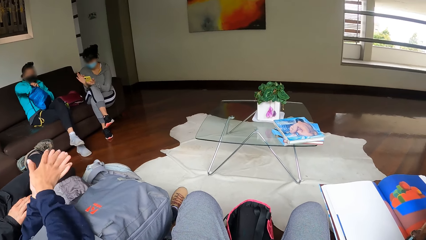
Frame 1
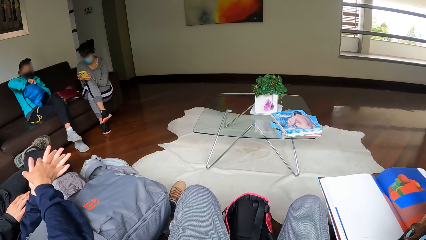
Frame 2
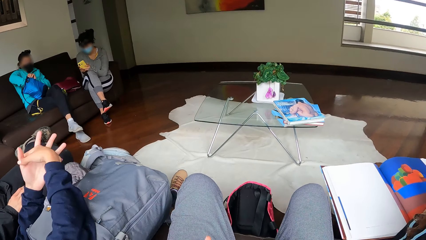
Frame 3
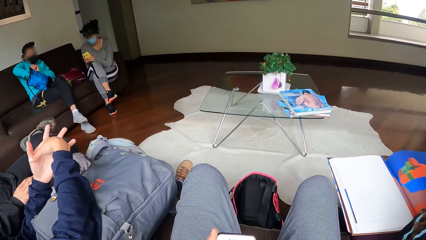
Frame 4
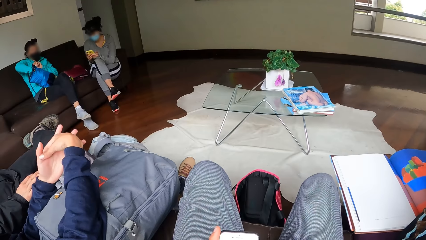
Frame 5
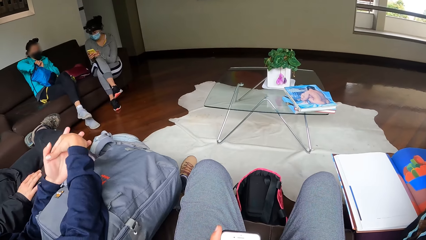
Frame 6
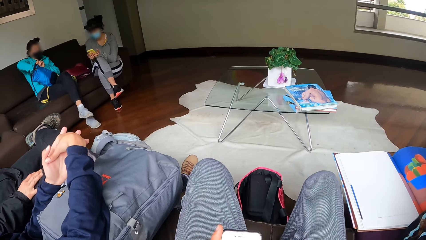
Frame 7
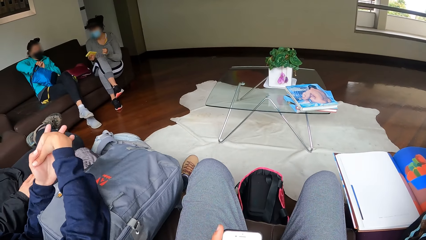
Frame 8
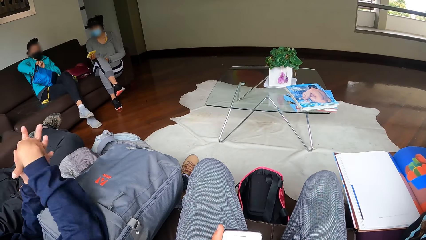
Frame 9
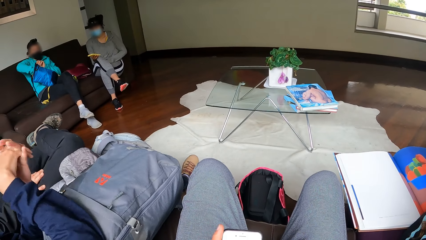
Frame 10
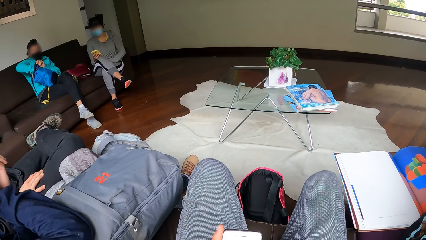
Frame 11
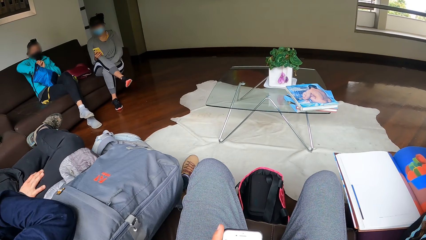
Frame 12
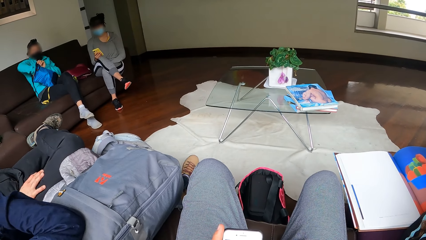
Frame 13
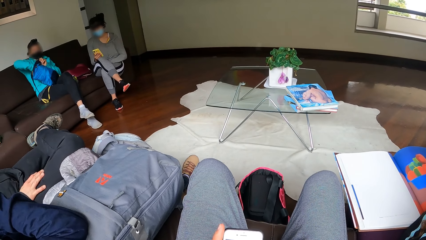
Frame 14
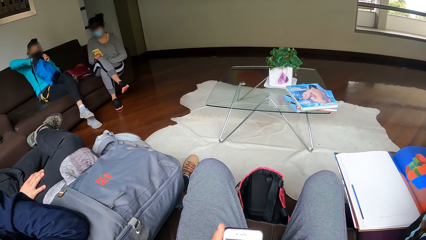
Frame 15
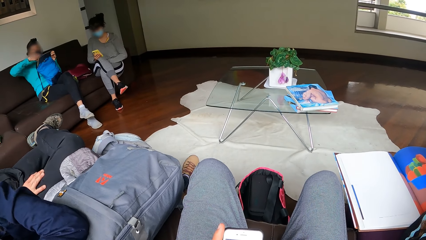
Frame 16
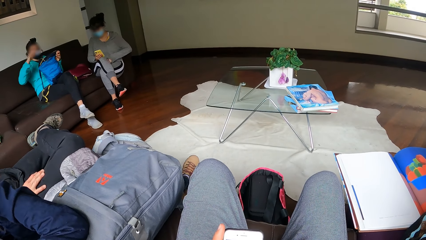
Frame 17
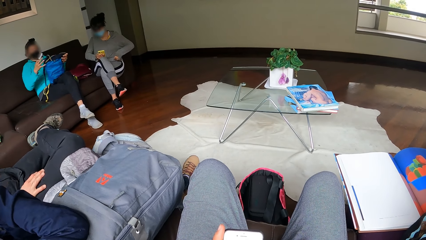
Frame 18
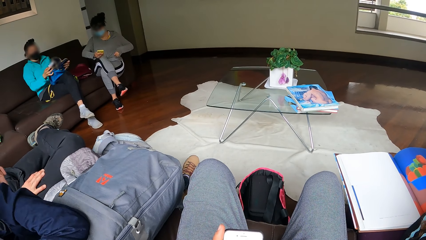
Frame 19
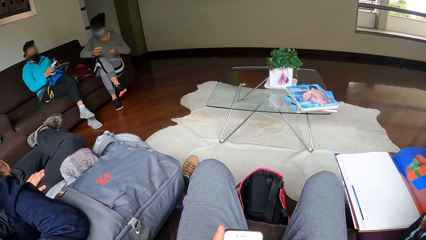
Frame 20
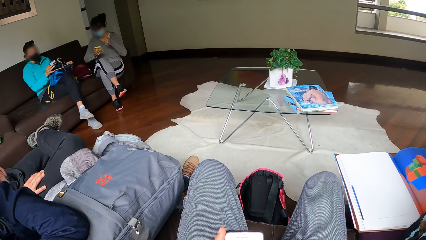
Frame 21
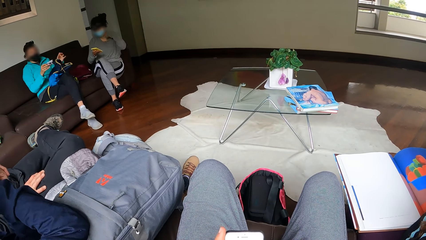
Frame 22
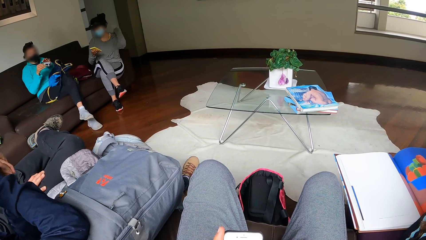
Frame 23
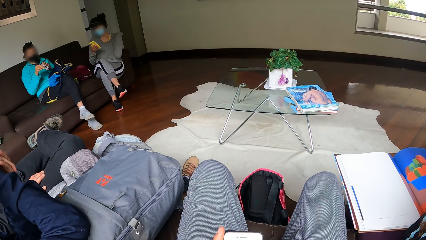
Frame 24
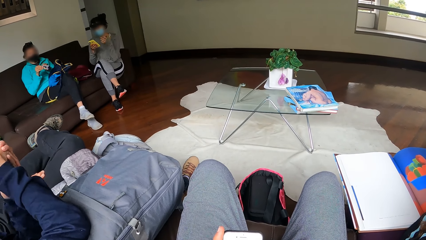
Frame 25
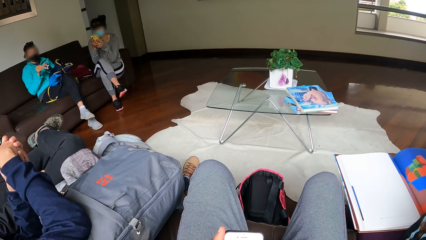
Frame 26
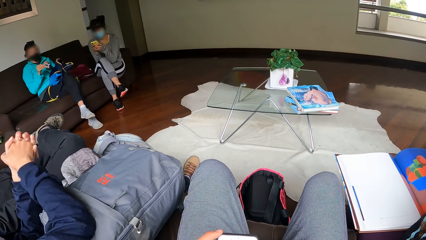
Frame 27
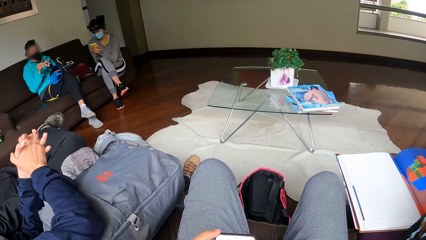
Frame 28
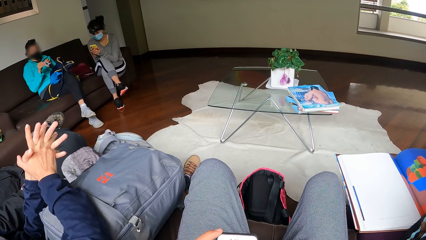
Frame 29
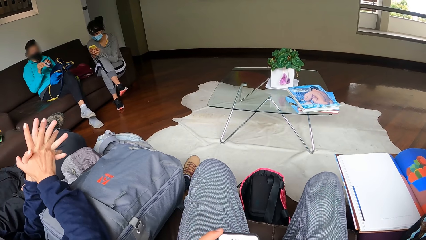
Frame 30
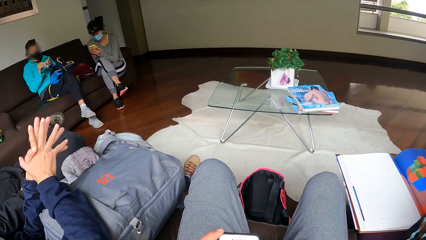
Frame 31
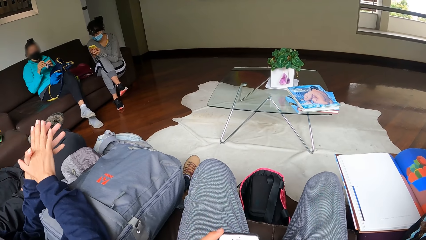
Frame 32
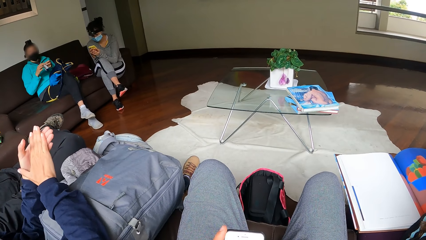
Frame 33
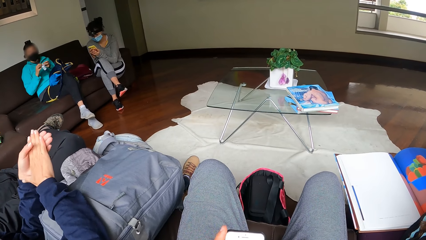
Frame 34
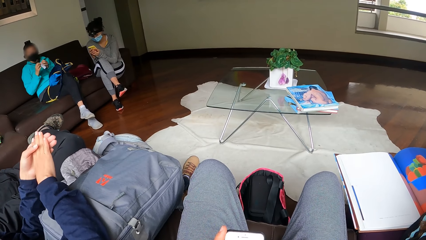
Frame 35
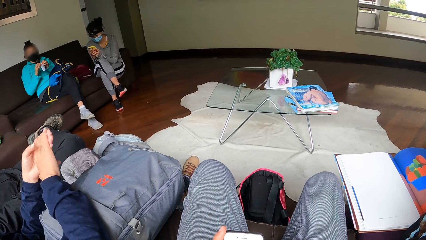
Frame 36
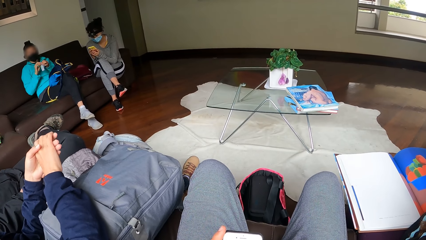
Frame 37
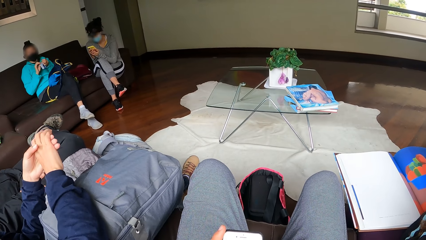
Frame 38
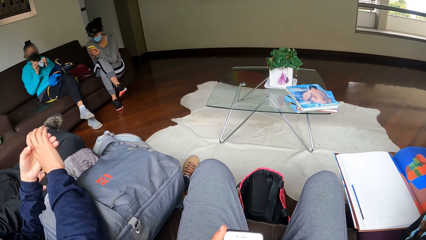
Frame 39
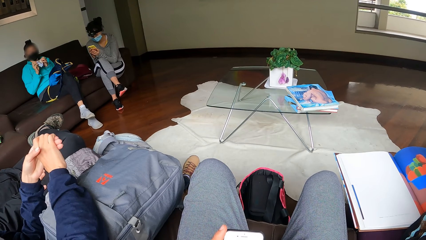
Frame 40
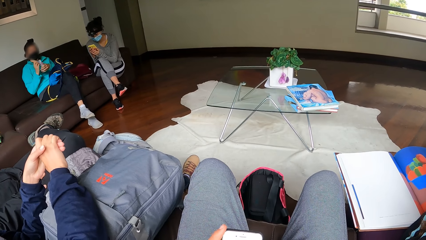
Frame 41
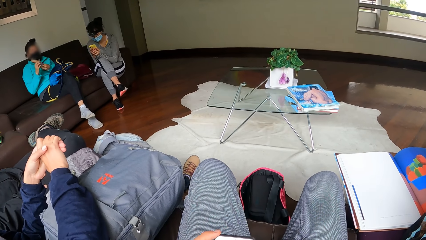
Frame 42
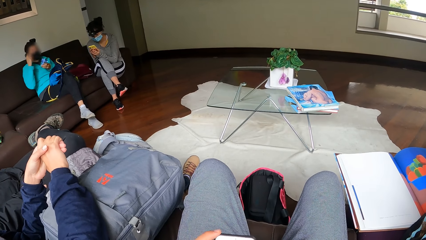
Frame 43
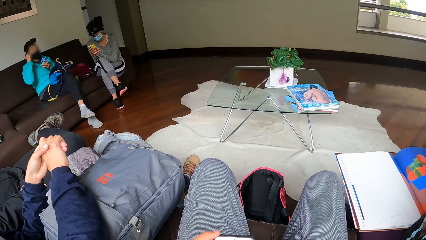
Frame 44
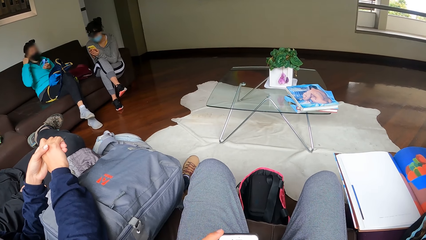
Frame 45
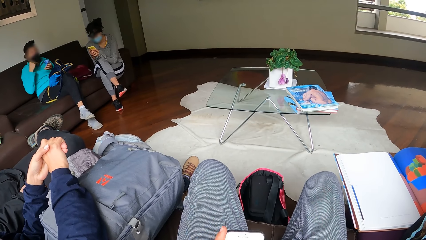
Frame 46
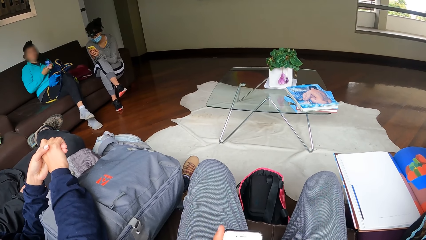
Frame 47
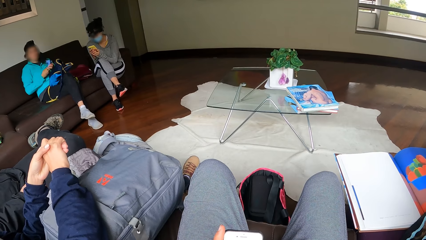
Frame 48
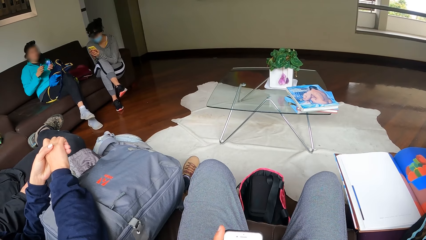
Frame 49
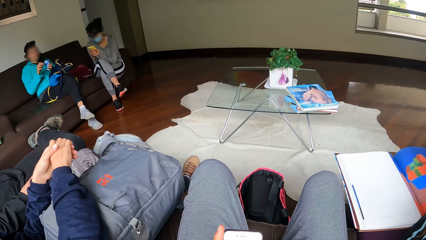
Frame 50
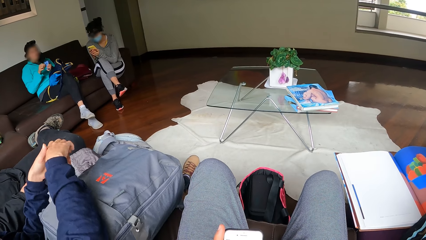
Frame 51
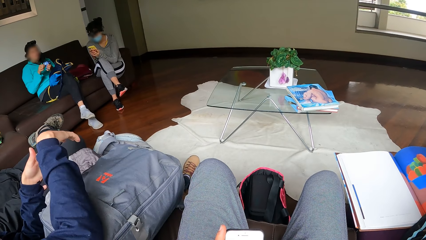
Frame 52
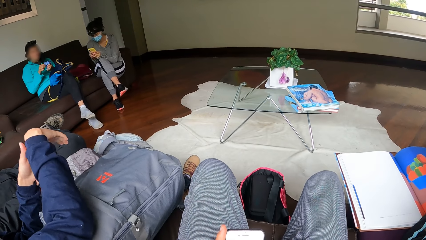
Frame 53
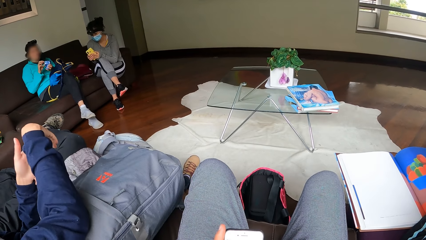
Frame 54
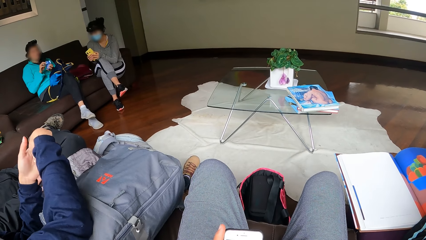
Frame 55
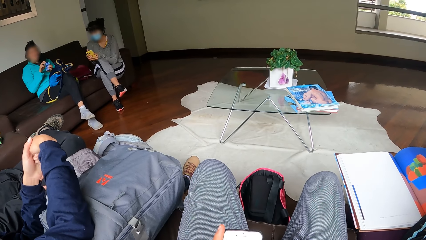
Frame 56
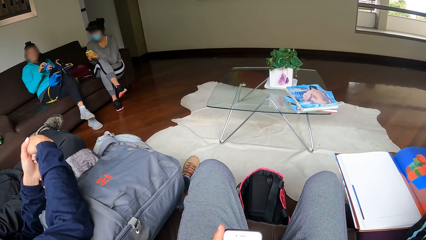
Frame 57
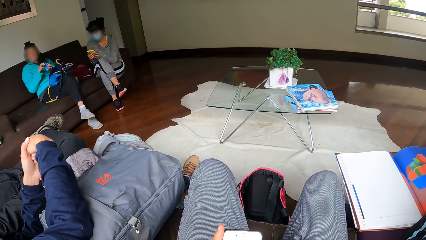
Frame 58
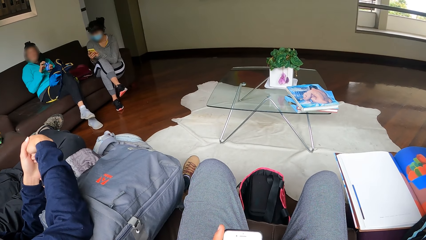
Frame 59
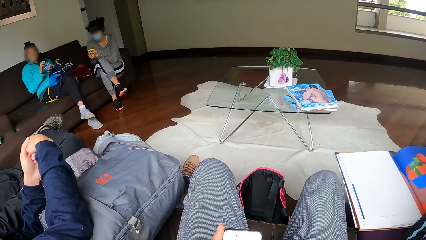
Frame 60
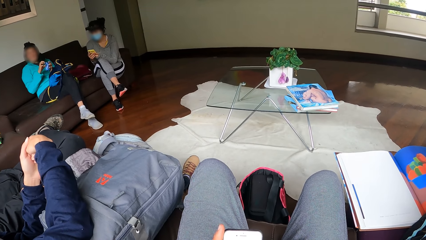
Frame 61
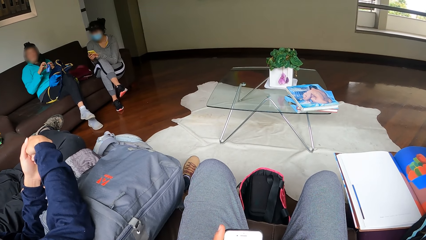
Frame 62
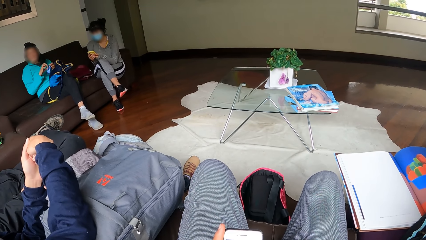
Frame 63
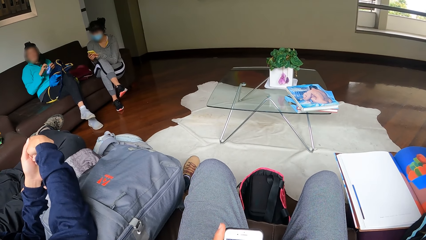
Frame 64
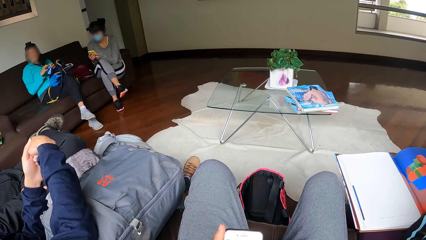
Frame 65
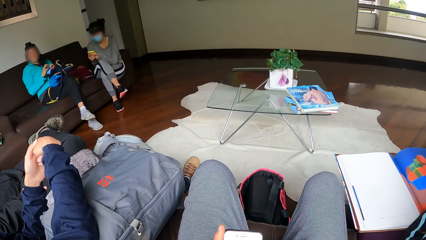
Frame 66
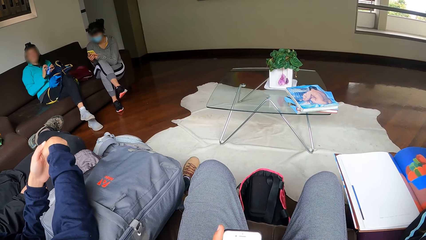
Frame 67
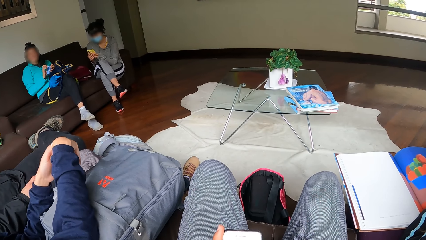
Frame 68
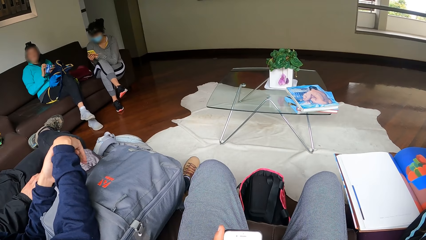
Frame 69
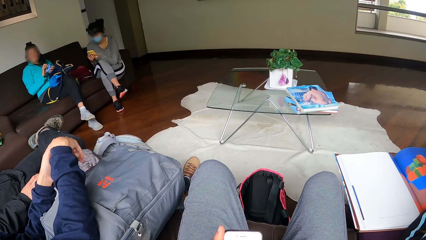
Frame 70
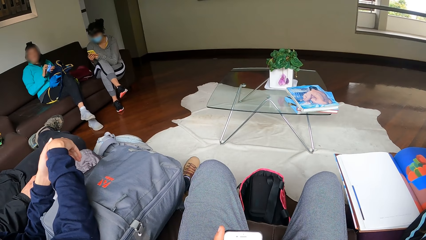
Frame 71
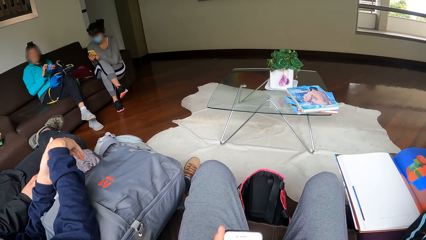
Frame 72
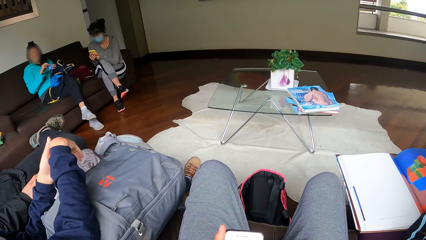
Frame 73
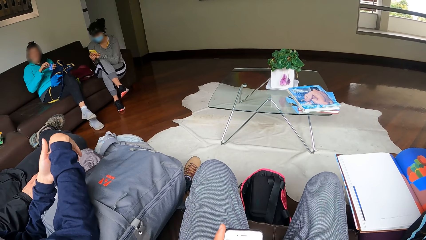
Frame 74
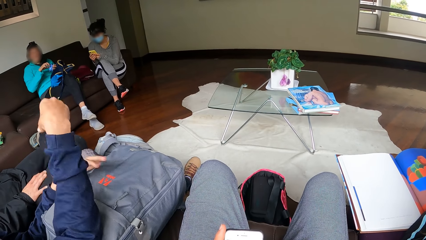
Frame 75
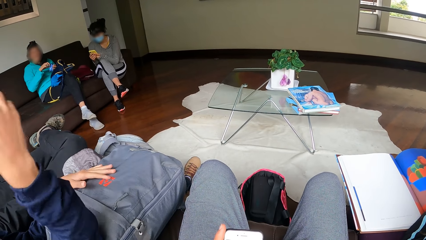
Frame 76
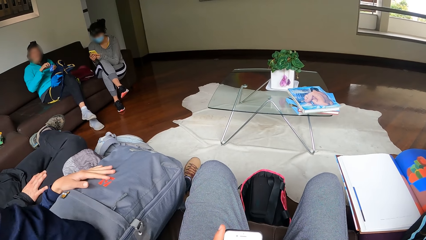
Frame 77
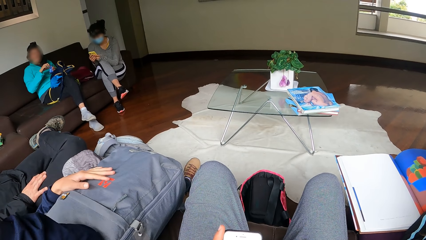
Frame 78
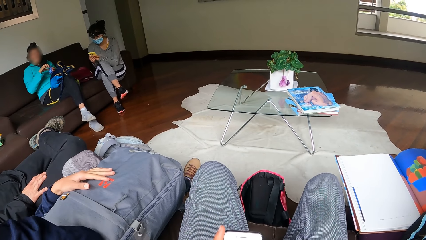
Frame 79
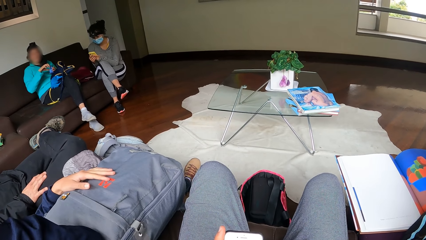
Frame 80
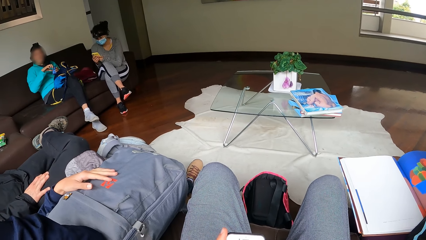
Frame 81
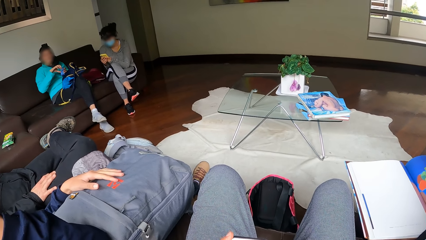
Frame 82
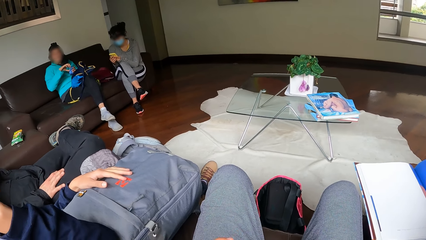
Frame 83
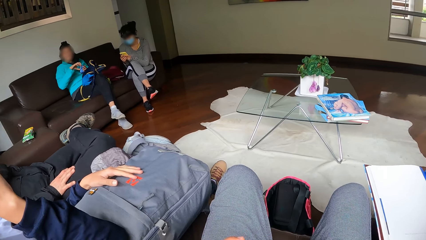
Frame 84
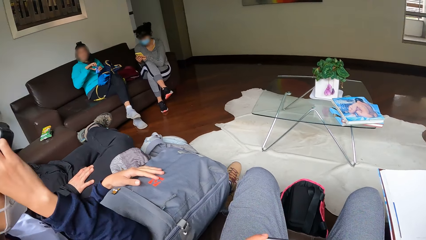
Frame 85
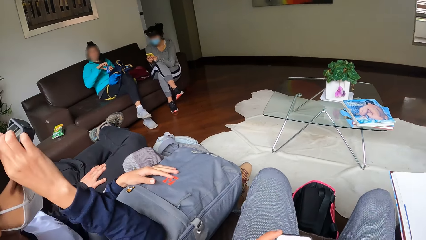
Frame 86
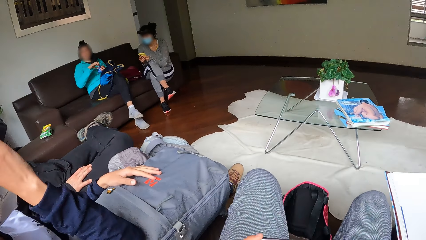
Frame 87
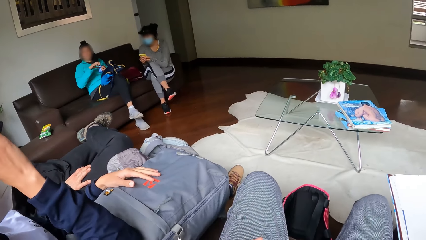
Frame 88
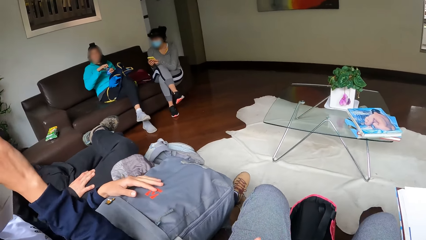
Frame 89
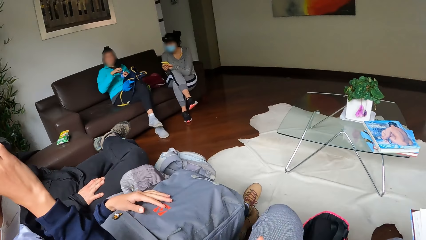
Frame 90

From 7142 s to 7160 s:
A lady operates a mobile phone. Another lady picks up a box from a bag. A lady operates on her phone. The second lady unwraps a piece of paper and eats a snack. The camera wearer operates a mobile phone. The first lady operates the mobile phone.
